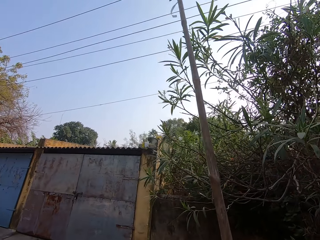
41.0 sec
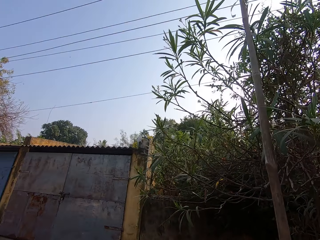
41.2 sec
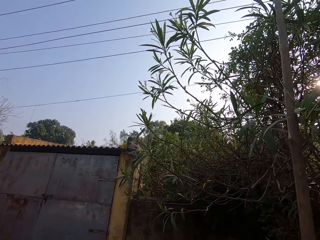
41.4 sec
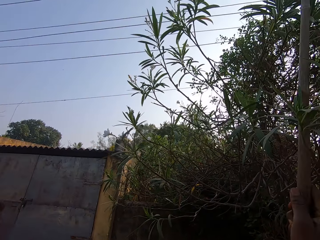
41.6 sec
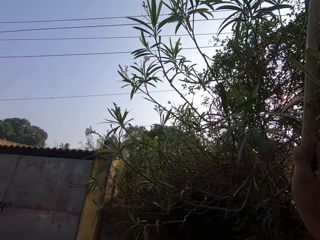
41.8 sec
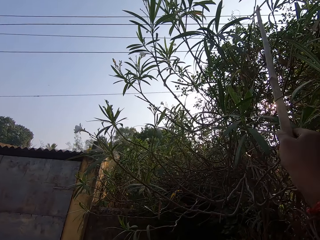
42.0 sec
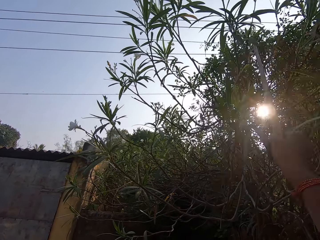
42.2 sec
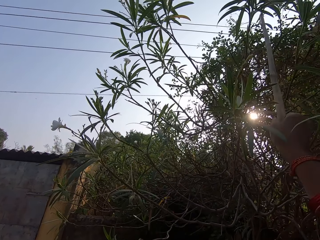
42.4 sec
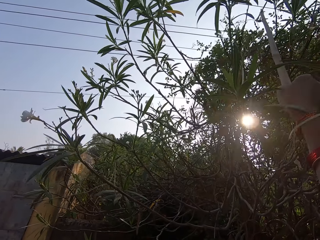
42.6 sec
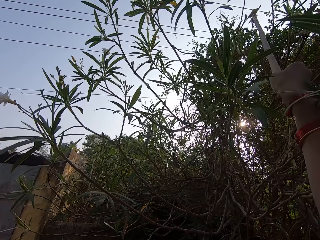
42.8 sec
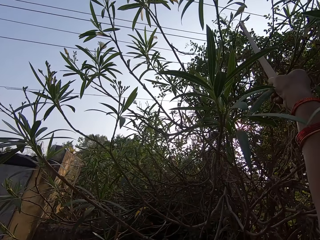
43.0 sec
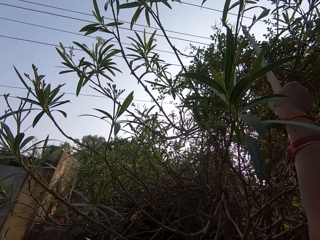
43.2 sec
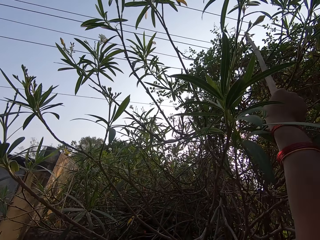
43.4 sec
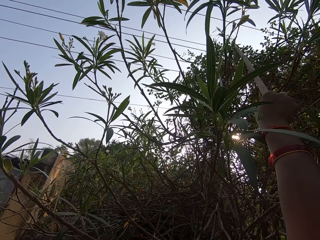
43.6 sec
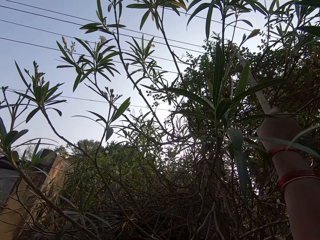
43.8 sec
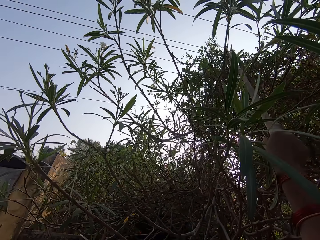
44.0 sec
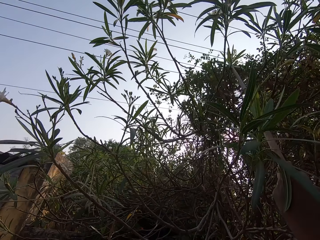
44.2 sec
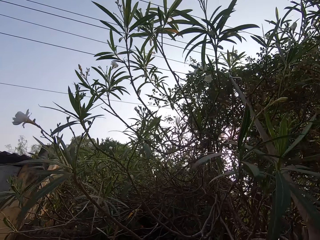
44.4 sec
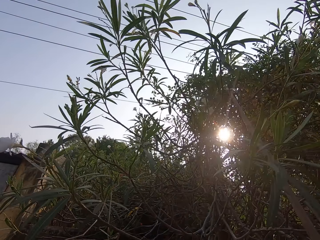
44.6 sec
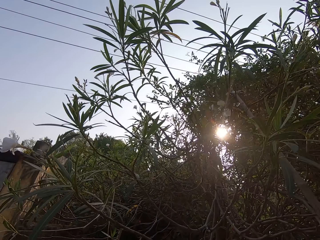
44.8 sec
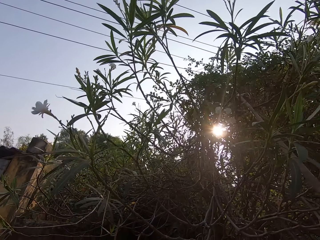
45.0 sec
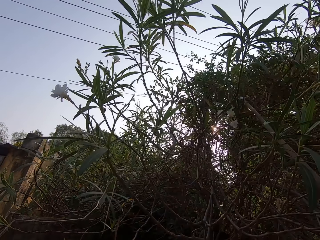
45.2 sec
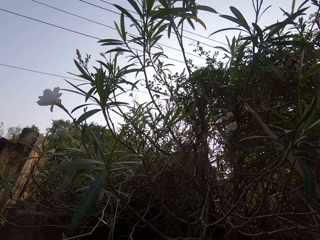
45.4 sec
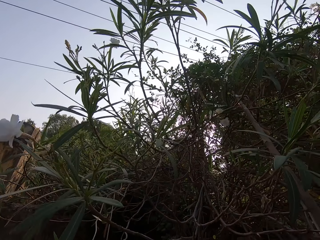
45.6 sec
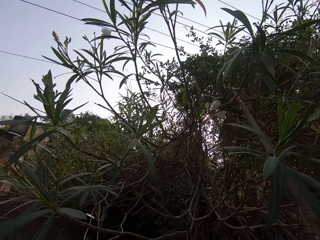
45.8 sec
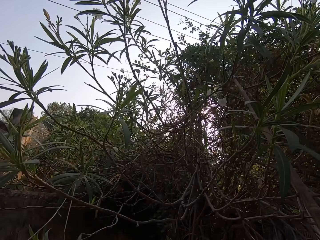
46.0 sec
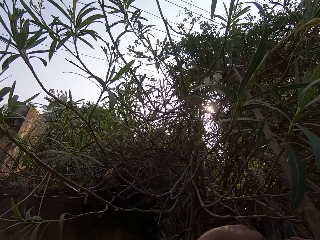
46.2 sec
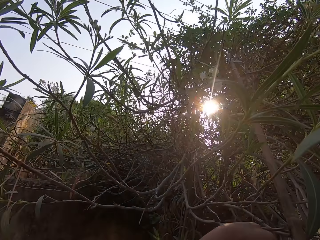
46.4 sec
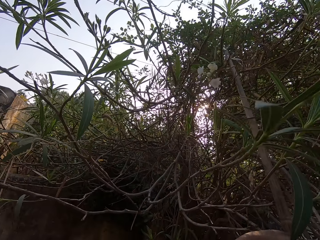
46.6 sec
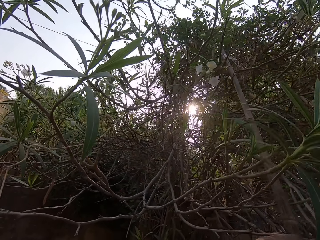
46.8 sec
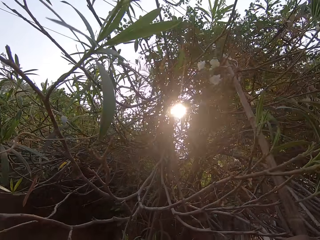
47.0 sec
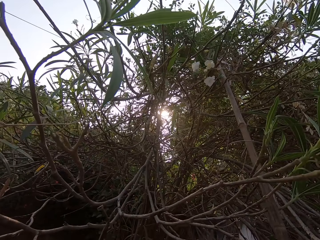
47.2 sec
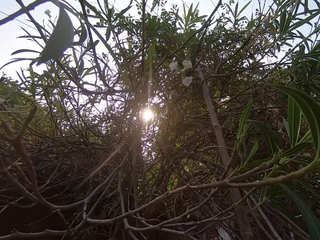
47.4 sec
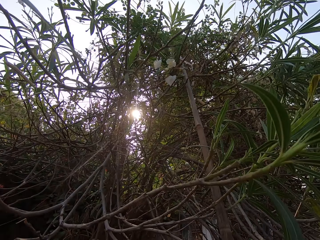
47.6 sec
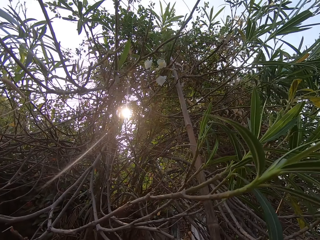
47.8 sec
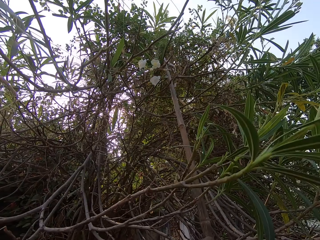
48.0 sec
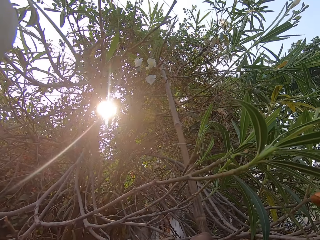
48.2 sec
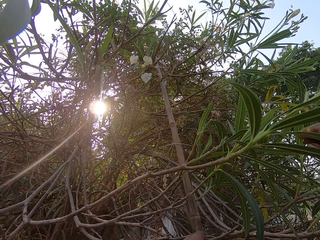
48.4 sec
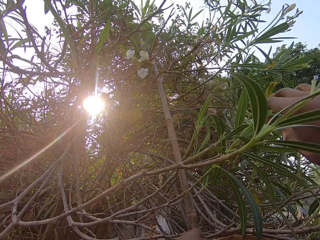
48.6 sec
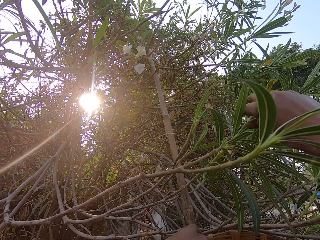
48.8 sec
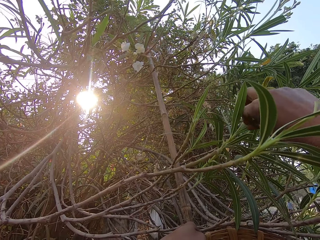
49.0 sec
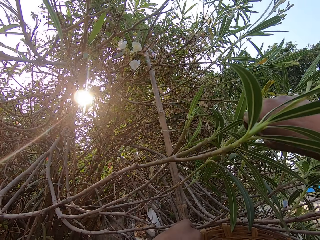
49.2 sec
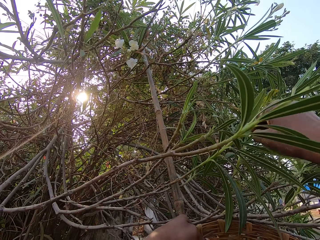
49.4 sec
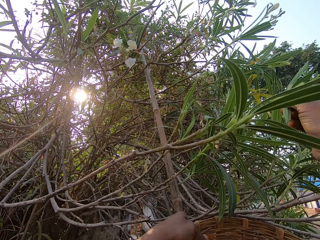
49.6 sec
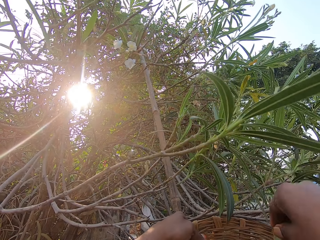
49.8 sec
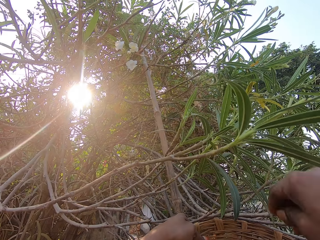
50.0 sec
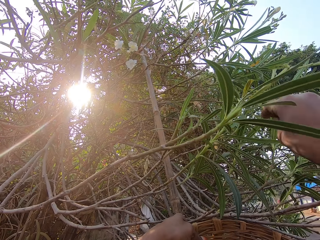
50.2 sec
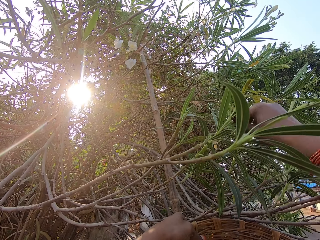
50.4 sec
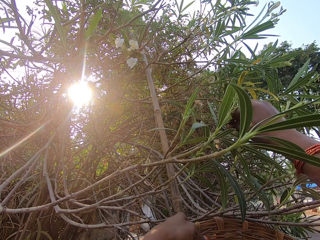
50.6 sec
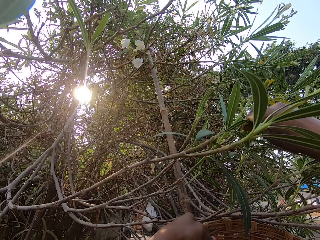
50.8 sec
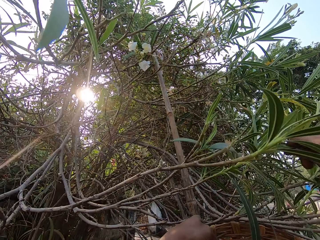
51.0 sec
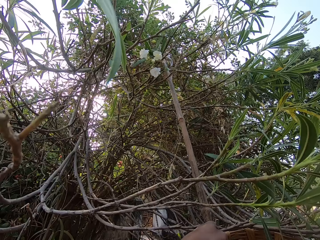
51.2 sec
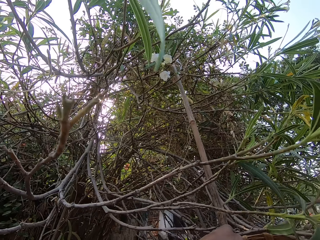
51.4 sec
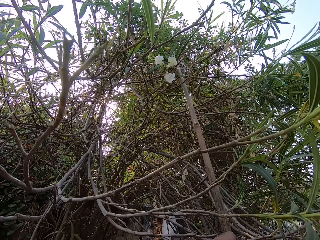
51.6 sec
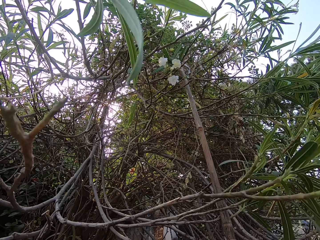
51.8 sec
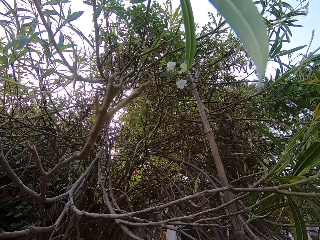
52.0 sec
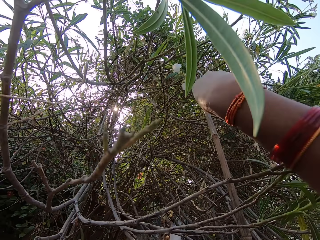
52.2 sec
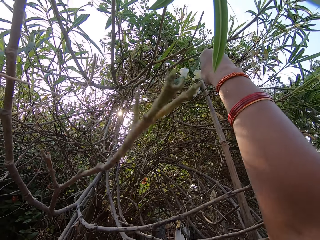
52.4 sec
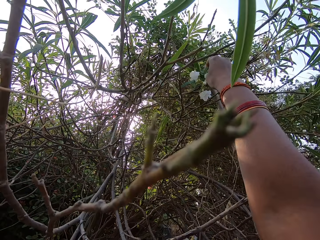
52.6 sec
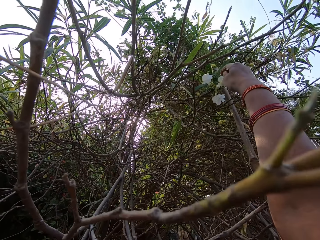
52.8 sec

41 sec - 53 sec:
The camera wearer pulls the branch of a tree with the rod in his left hand. He plucks flowers on the tree with his right hand. He drops the flowers in his right hand into the basket in his left hand. He plucks flowers on the tree with his right hand.

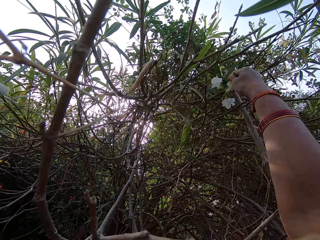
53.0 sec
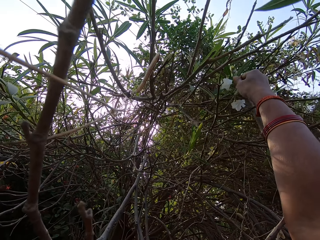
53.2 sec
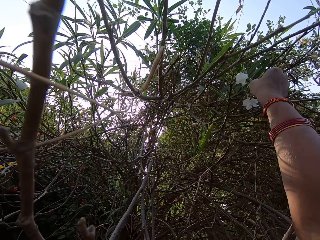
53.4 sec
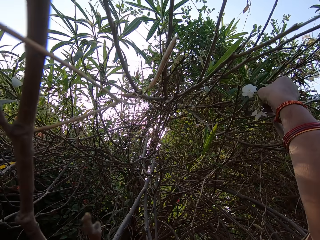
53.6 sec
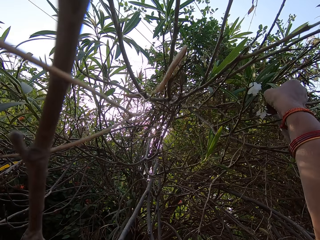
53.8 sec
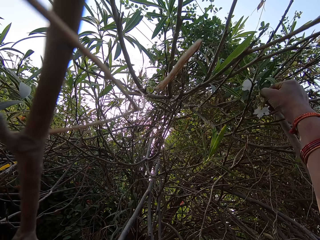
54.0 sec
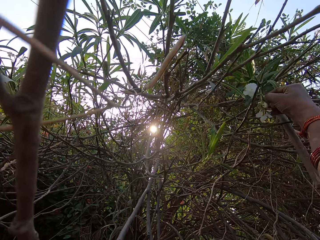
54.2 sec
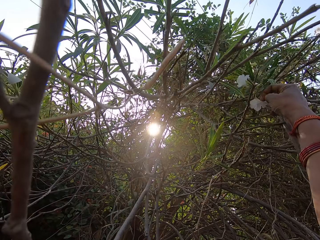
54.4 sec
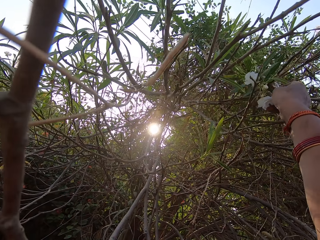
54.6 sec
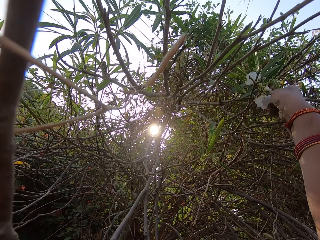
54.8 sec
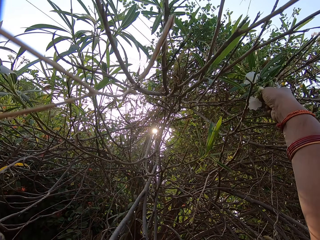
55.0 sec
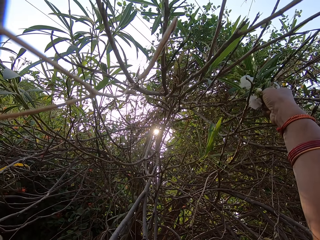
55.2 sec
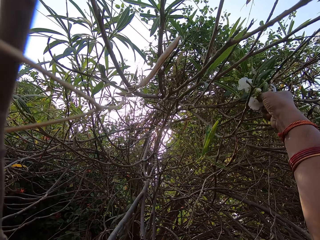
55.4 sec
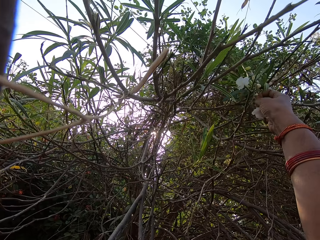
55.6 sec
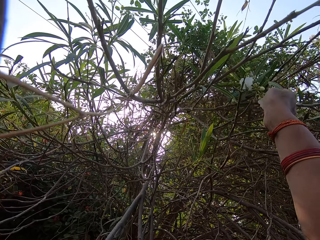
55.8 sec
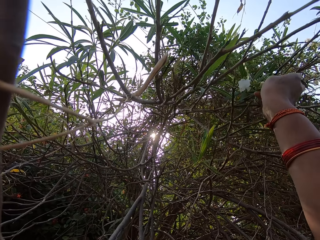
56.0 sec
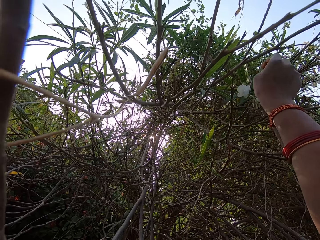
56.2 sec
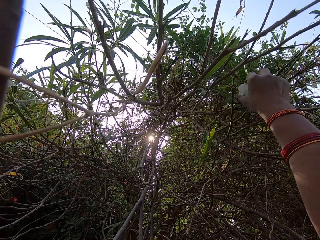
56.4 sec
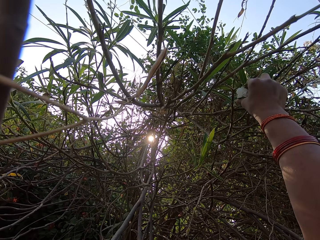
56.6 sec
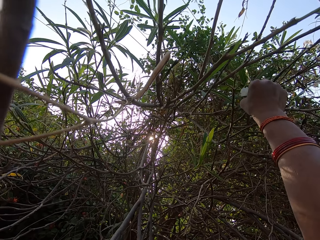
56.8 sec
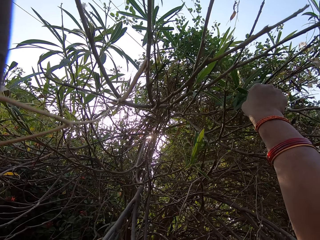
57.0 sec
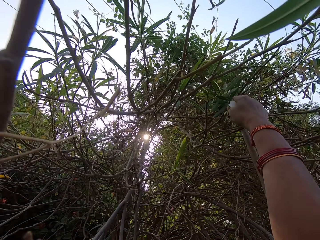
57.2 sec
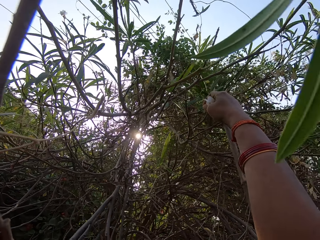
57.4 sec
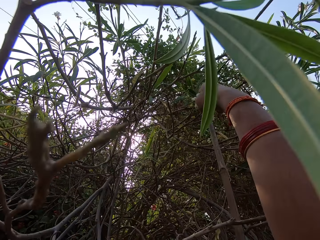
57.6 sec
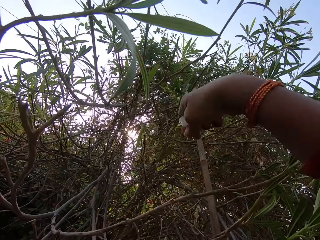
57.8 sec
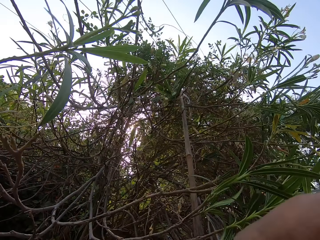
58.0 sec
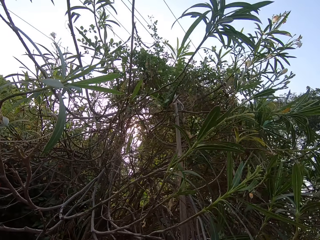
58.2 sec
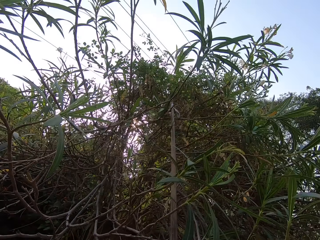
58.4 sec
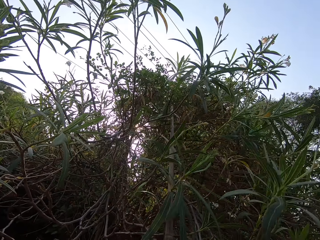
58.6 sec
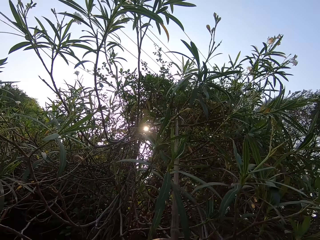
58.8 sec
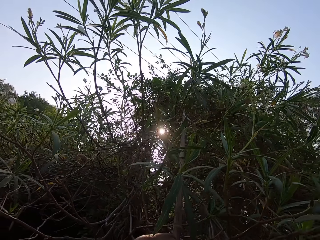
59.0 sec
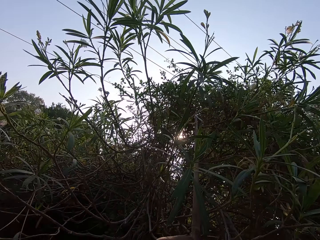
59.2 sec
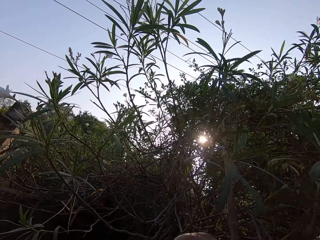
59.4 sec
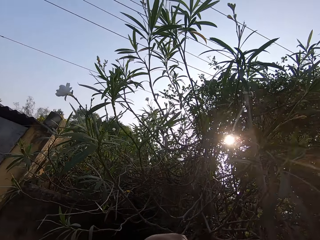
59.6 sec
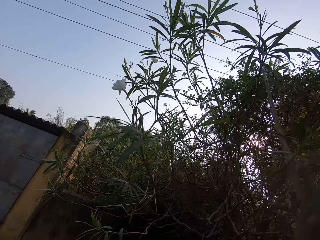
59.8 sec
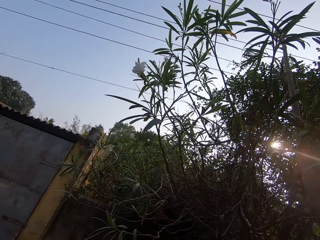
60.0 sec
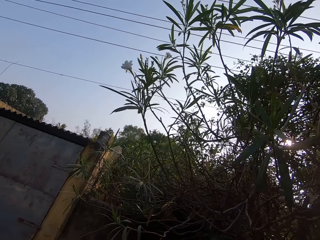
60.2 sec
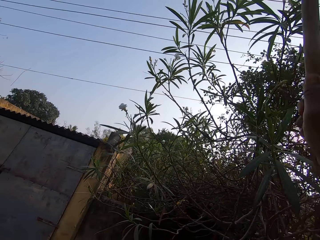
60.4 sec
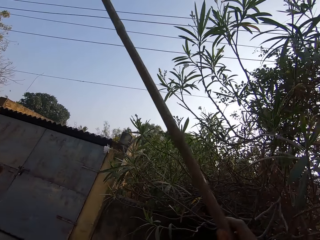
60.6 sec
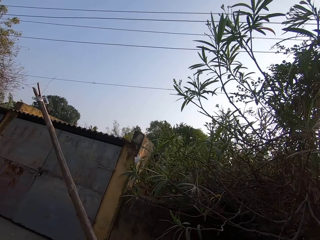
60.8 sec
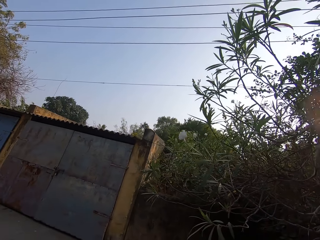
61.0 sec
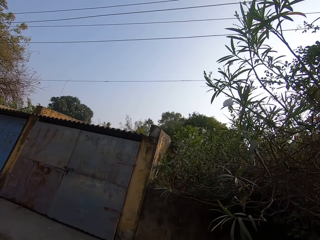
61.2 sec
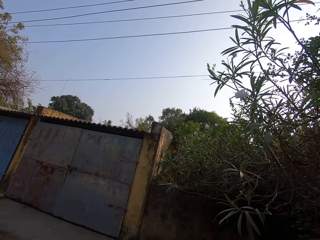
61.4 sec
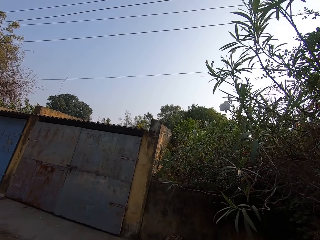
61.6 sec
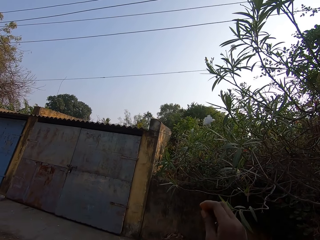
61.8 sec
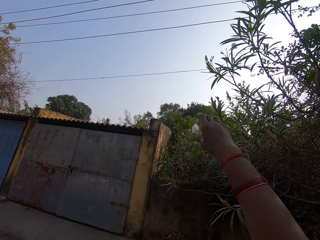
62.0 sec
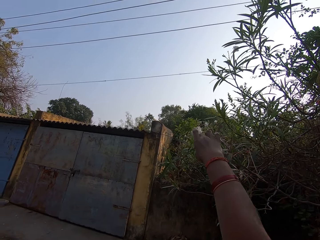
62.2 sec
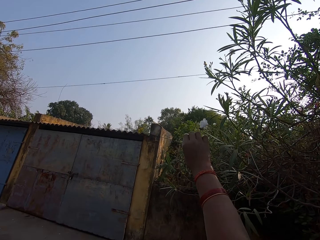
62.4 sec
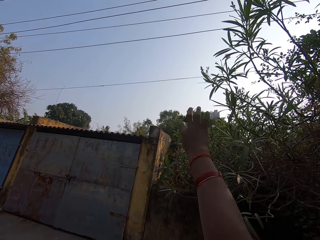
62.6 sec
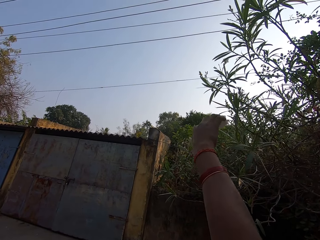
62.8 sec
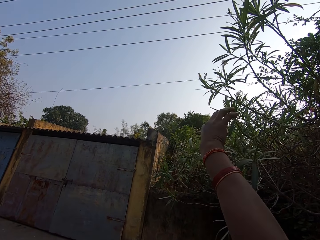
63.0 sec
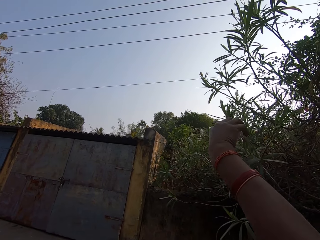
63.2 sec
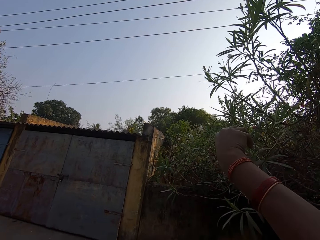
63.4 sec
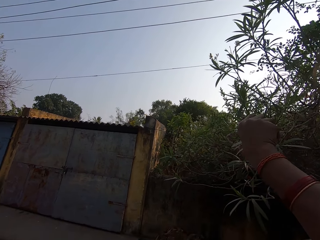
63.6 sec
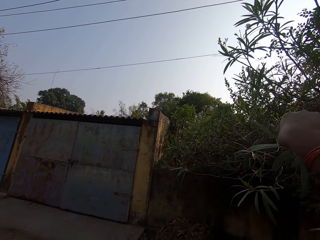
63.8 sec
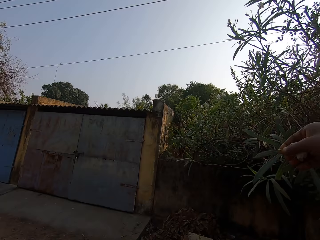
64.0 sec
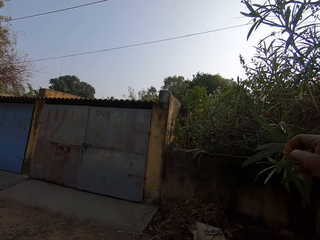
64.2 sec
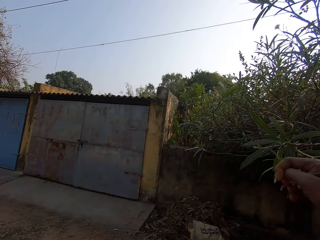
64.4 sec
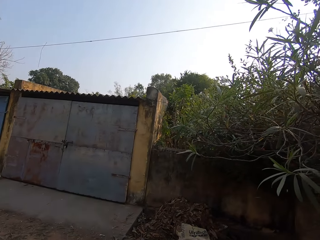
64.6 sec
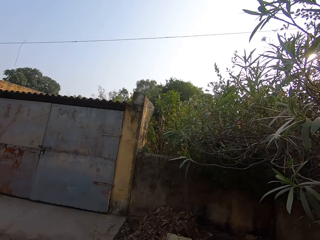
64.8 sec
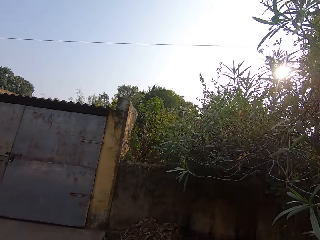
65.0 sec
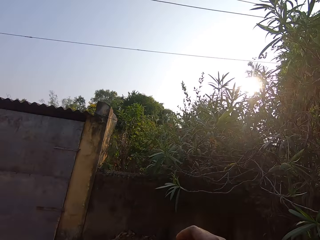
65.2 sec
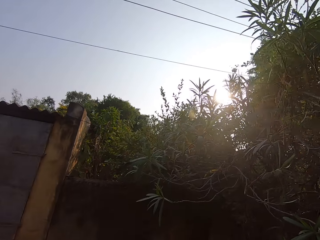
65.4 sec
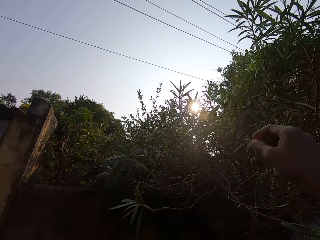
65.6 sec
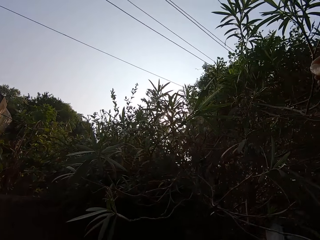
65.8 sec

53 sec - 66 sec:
The camera wearer plucks flowers on the tree with his right hand repeatedly. He drops the flowers in his right hand into the basket in his left hand. He removes the rod from the branch of the tree with his right hand. He plucks flowers on the tree with his right hand.
